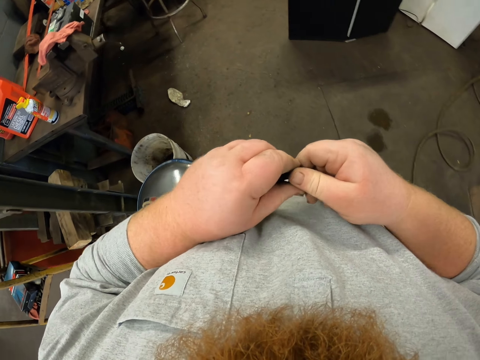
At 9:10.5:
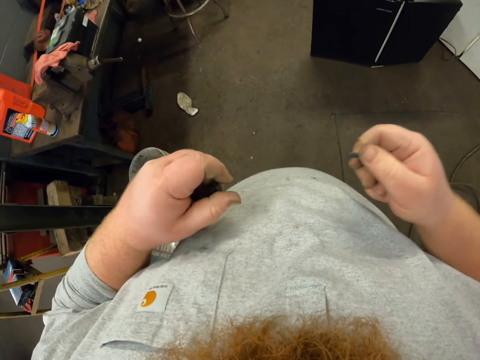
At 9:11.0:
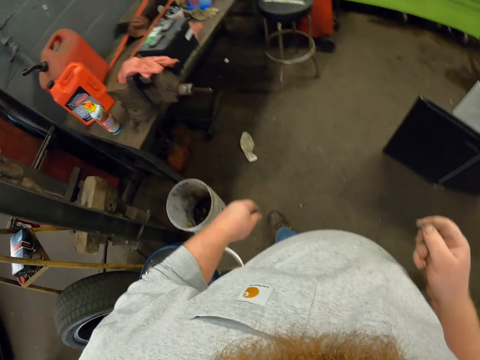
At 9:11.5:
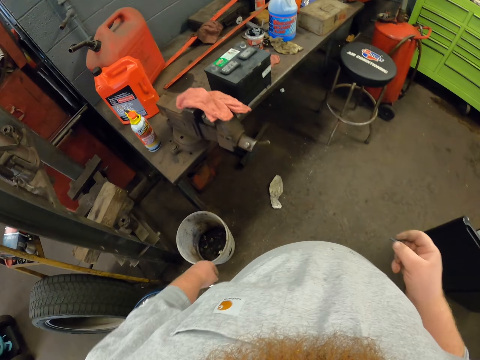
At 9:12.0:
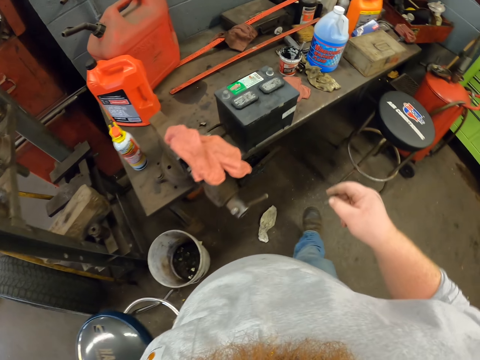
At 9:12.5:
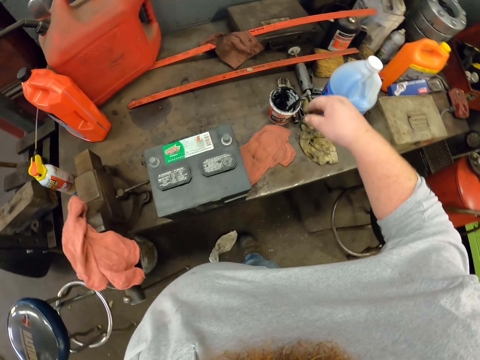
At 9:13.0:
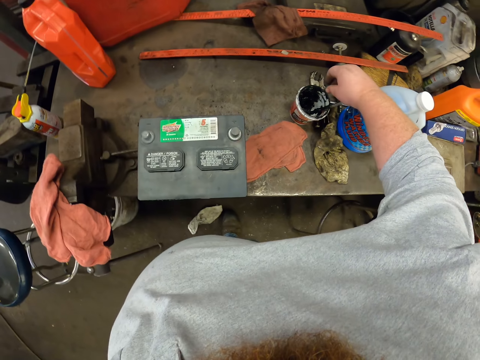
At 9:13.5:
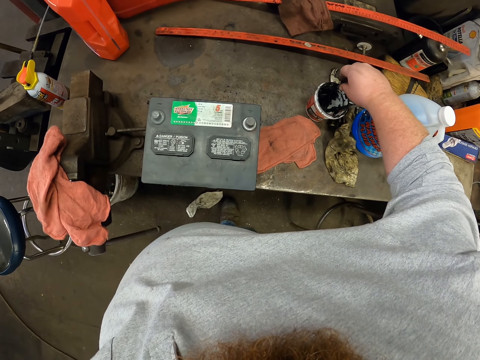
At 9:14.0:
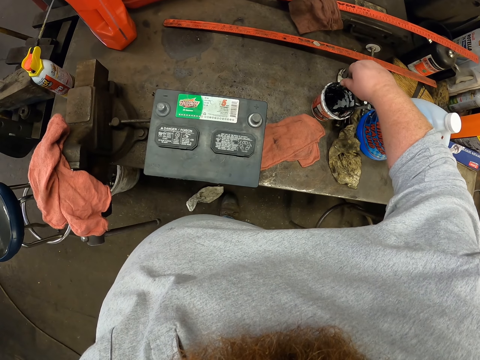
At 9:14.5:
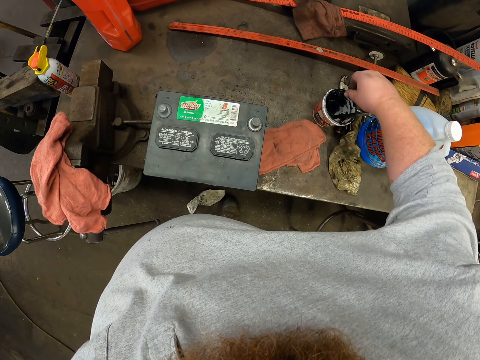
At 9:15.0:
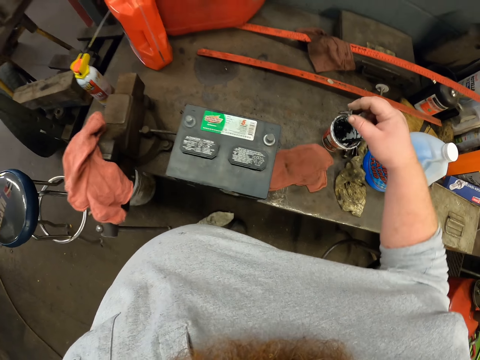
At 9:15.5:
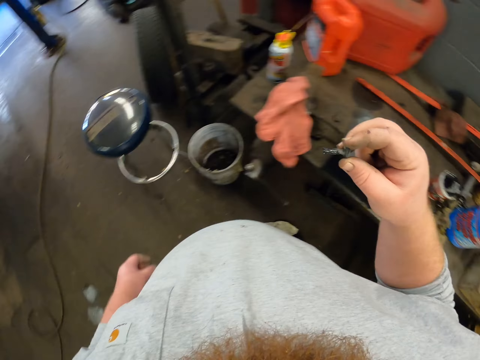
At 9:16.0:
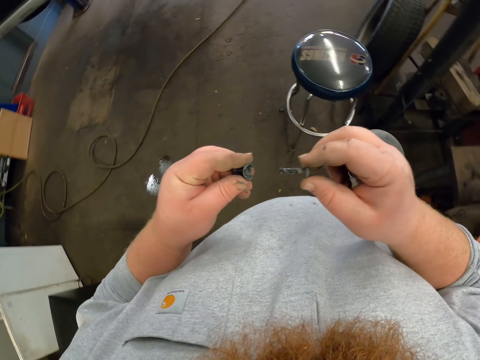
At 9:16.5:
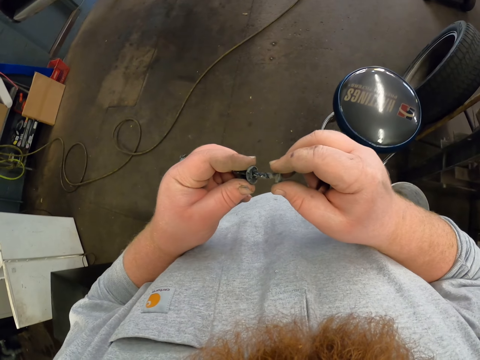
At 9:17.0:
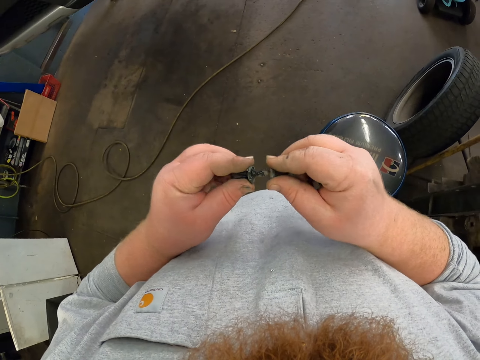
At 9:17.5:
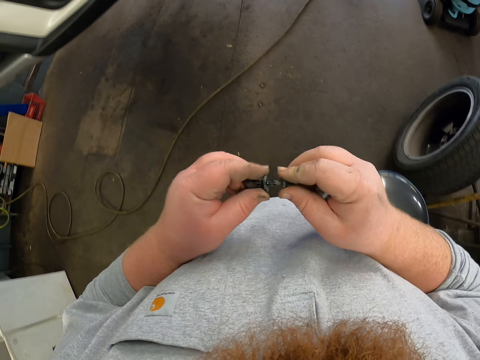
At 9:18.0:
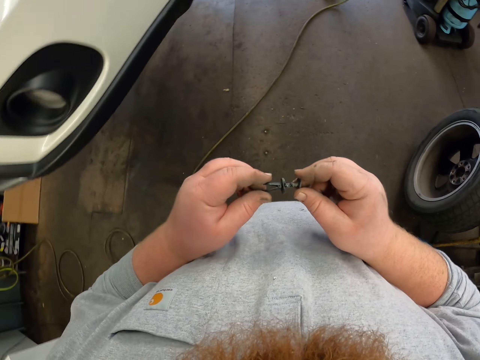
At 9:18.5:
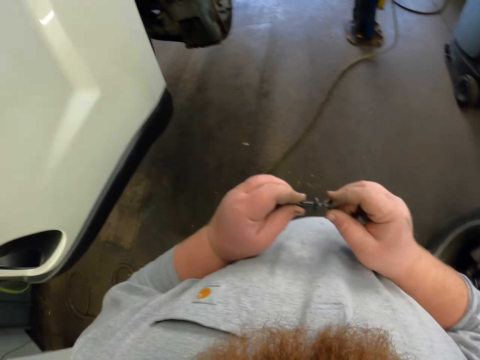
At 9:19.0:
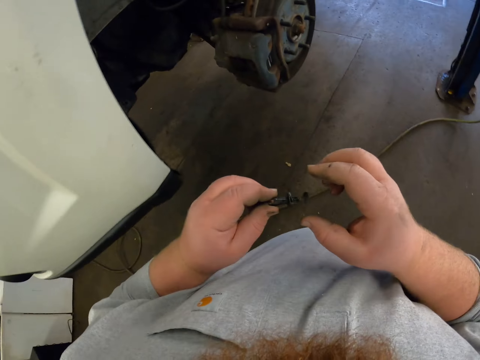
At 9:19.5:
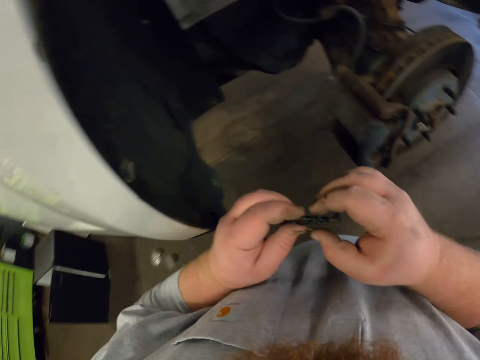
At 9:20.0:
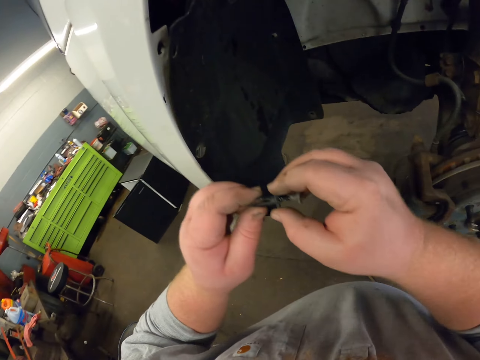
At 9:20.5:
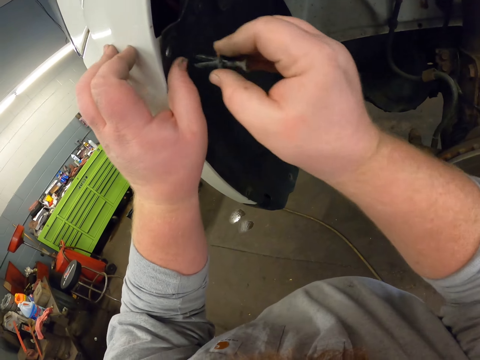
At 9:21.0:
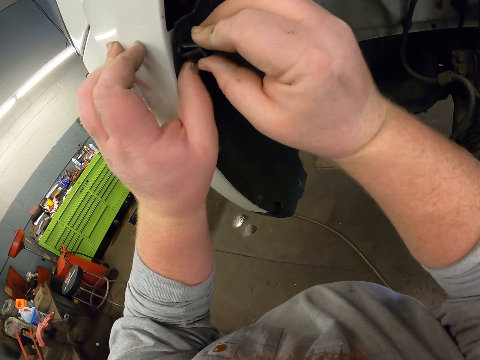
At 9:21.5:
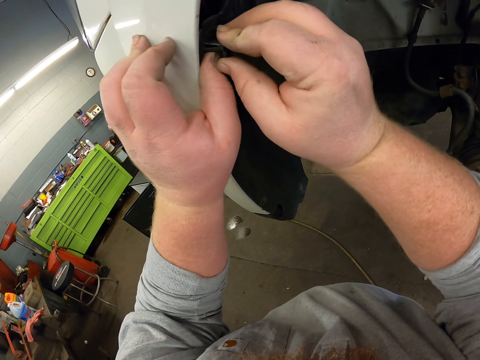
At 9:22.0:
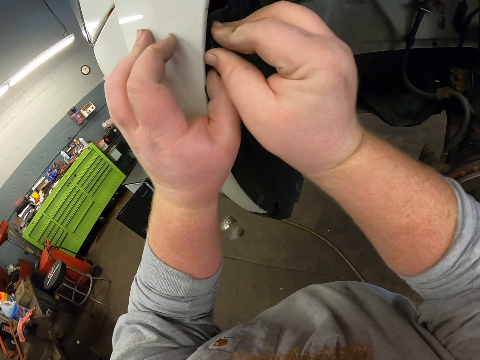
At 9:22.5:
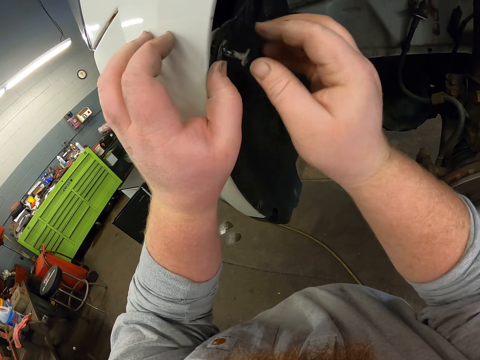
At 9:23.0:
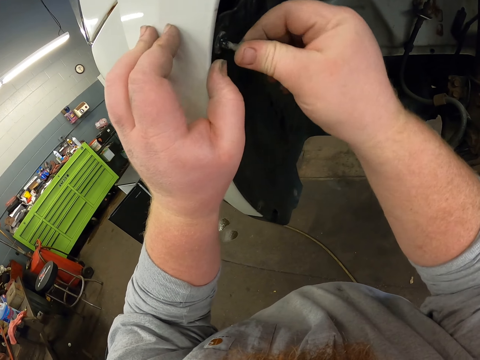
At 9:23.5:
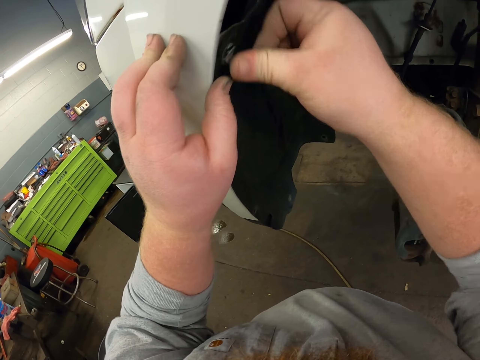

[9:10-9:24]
The camera wearer walks towards the container. They rub the bolt in oil. They place the bolts together. They attach a screwdriver on something. They walk towards the car. They press the fender lining against the car. They place the bolt in the fender lining. They attach a screw on the car.

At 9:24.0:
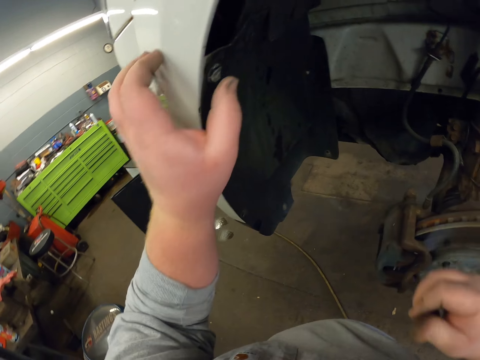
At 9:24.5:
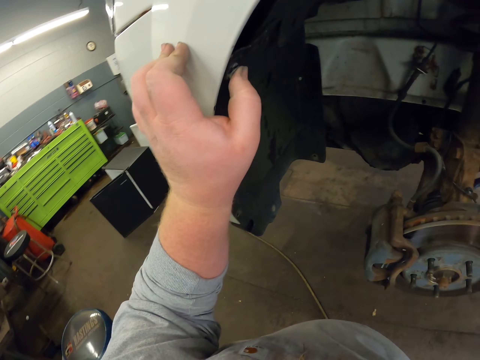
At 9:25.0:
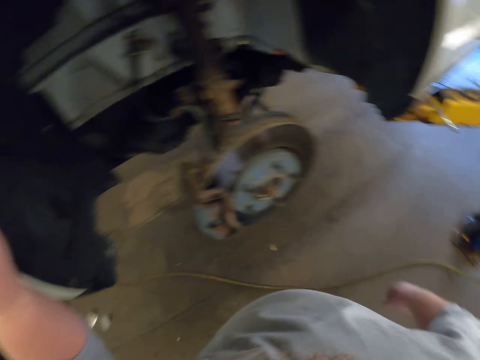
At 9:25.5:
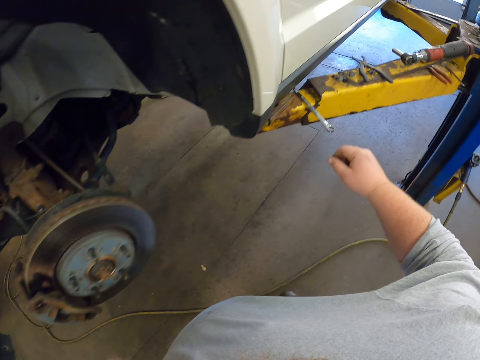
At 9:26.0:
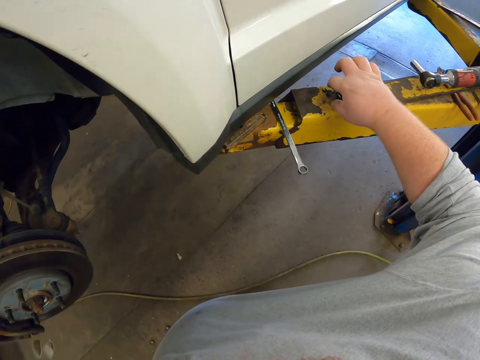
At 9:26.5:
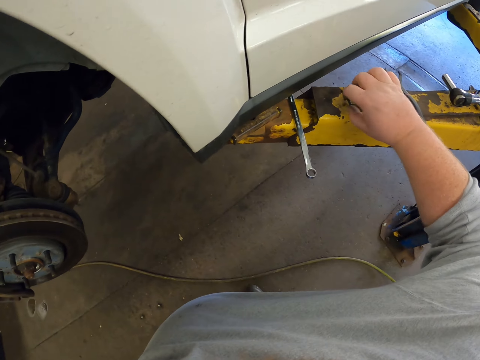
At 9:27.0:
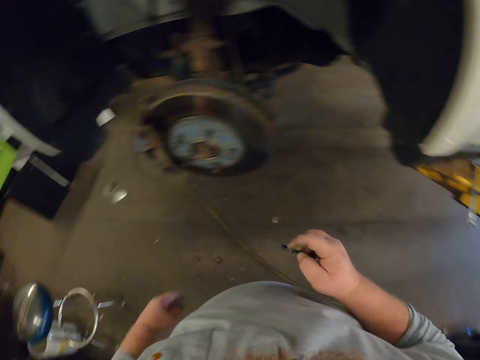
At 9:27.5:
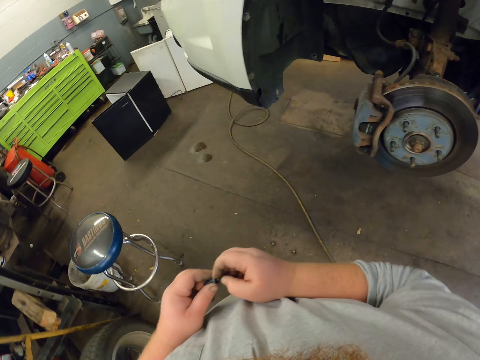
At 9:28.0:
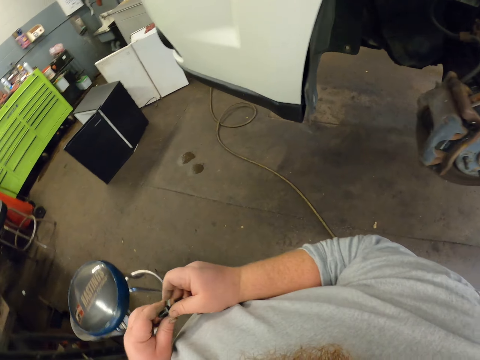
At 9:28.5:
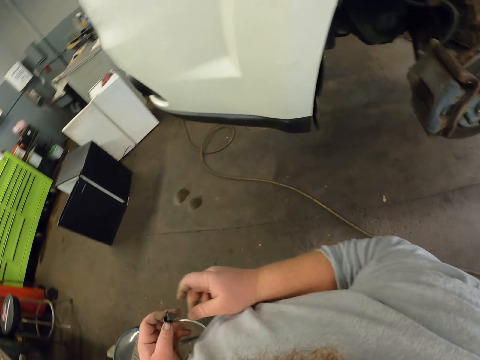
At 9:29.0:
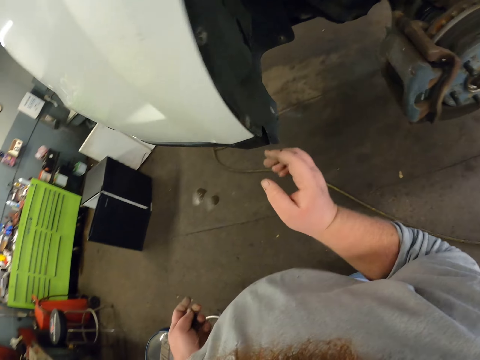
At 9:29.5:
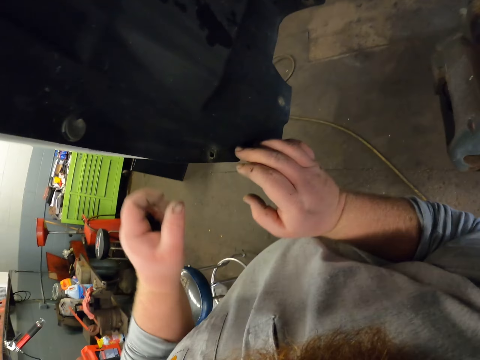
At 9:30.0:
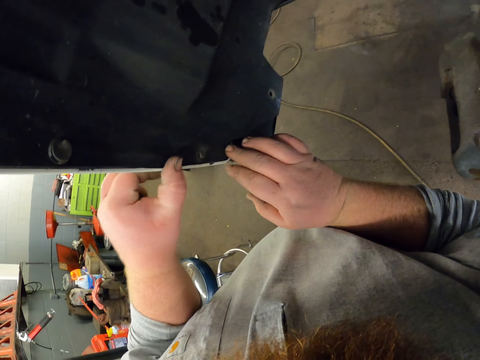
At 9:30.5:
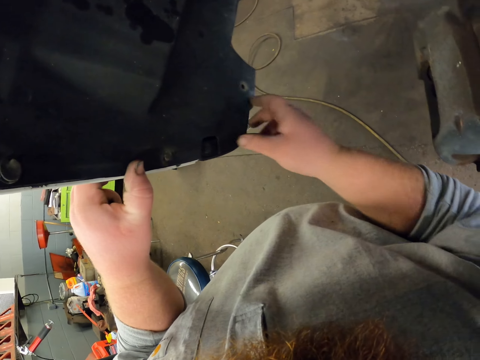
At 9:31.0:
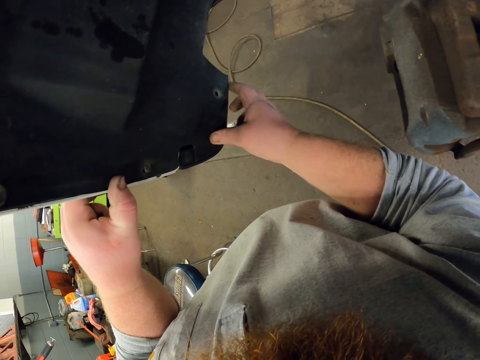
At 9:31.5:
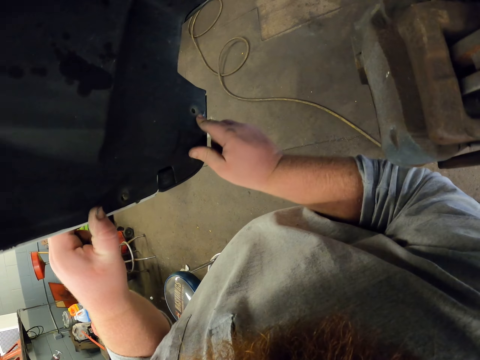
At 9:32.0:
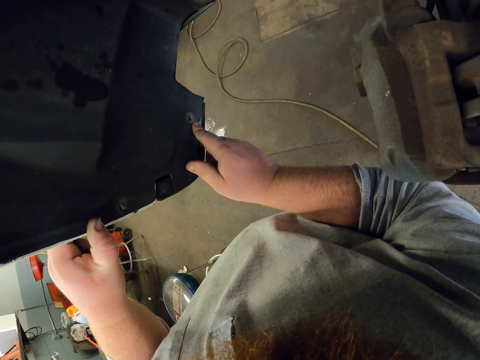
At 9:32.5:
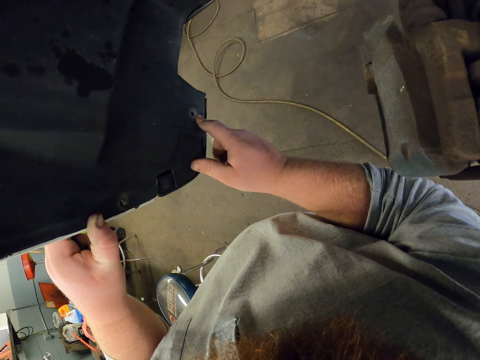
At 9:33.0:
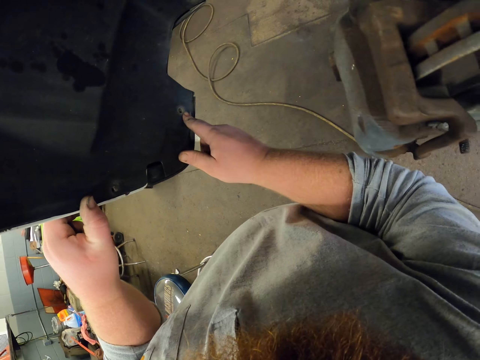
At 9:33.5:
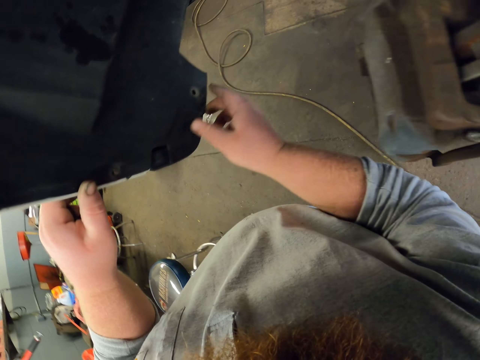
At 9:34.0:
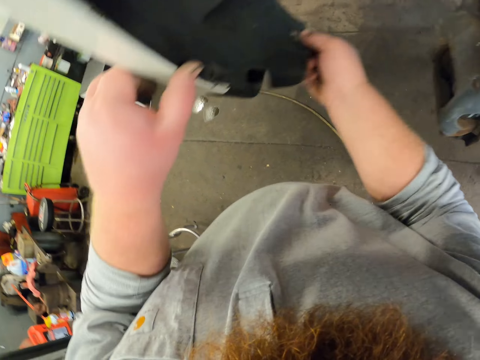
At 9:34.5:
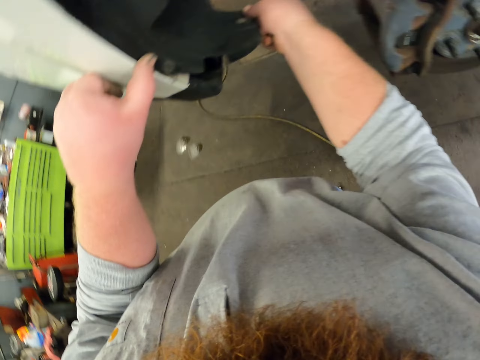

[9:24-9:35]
The camera wearer moves towards the lifting platform. They pick up a screw from the stand. They walk towards the stool, walk towards the car, and press the fender lining against the car. They touch the car. They lift up a part of the fender lining.

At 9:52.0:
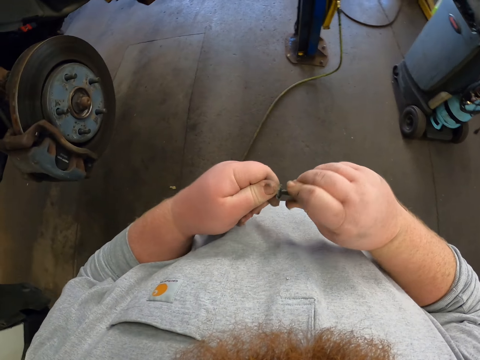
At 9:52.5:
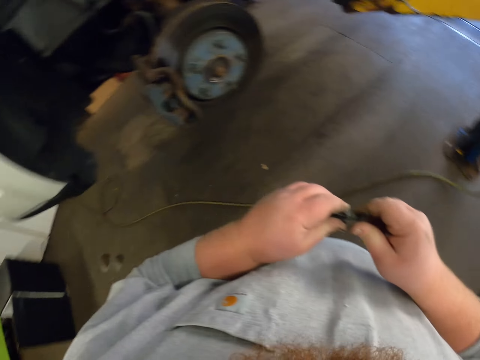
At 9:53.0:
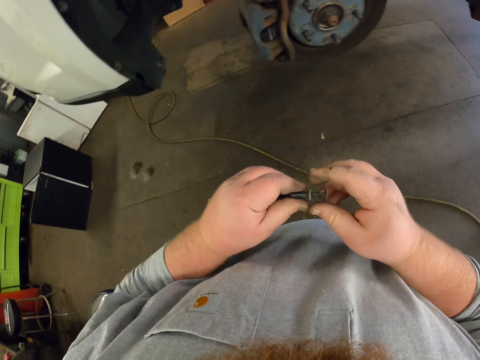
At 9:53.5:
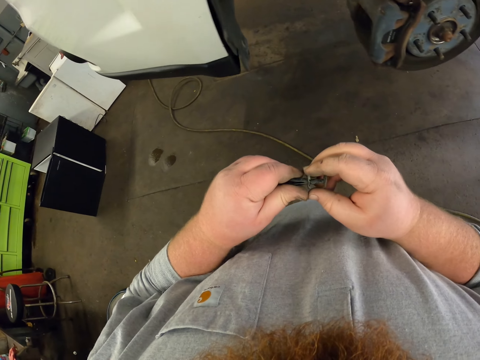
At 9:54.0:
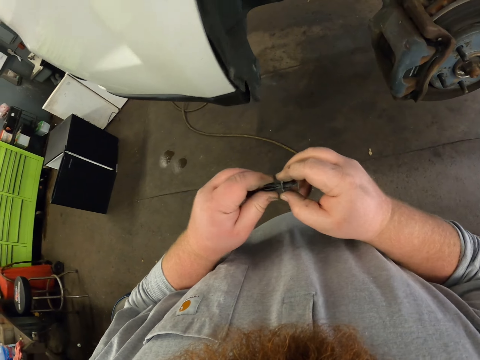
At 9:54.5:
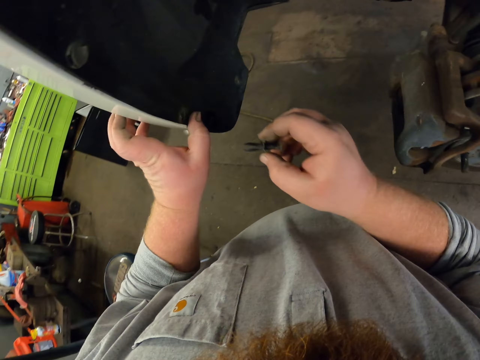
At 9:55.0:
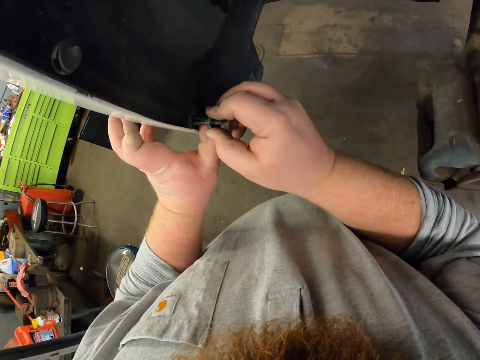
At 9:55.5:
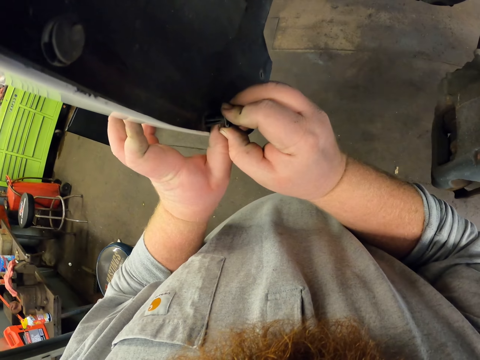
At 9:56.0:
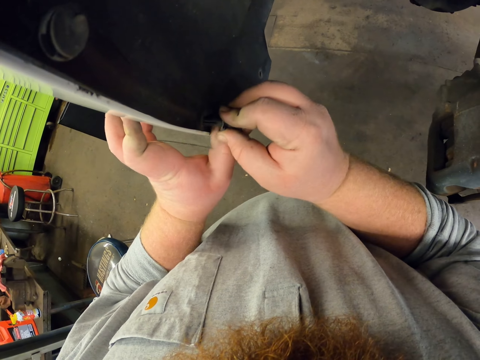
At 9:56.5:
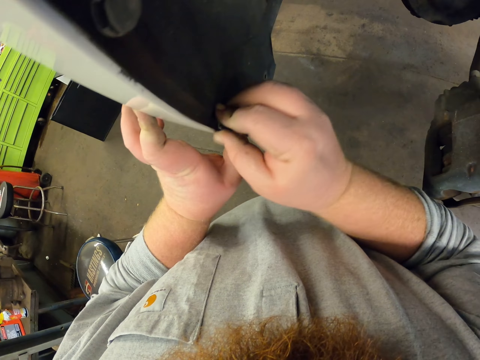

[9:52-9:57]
The camera wearer places the bolts together. They press the fender lining against the car. They place the bolt in the fender lining. They fix the screw on the car.
